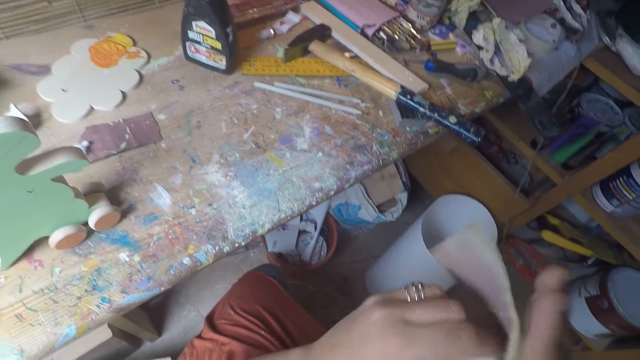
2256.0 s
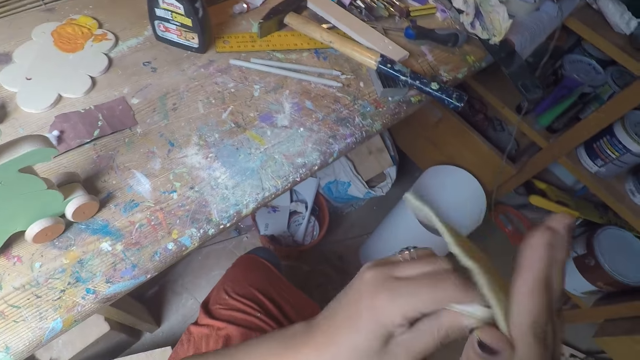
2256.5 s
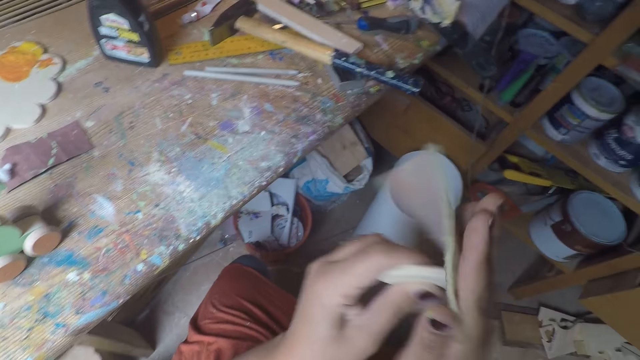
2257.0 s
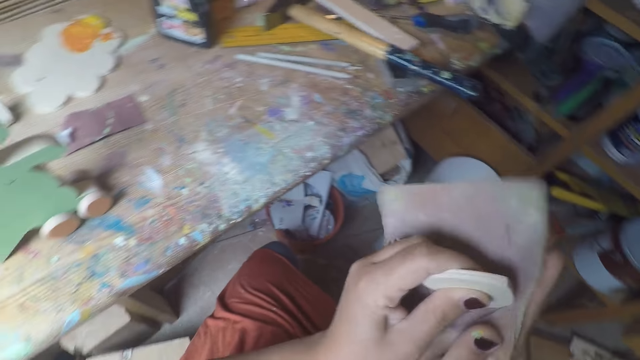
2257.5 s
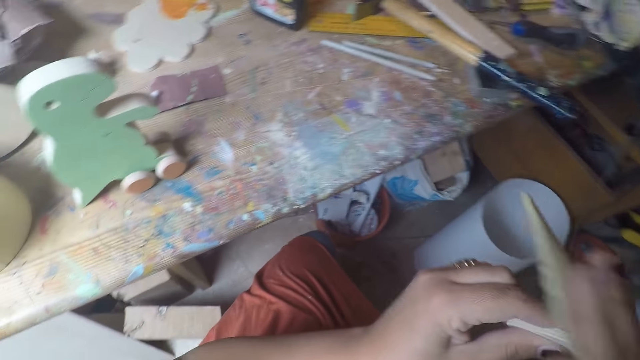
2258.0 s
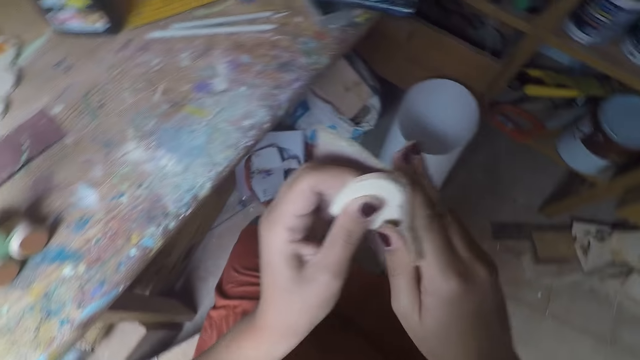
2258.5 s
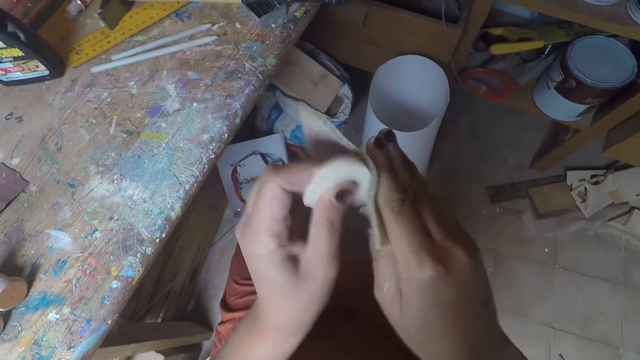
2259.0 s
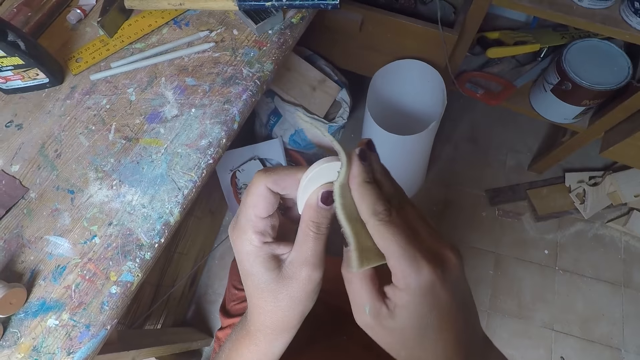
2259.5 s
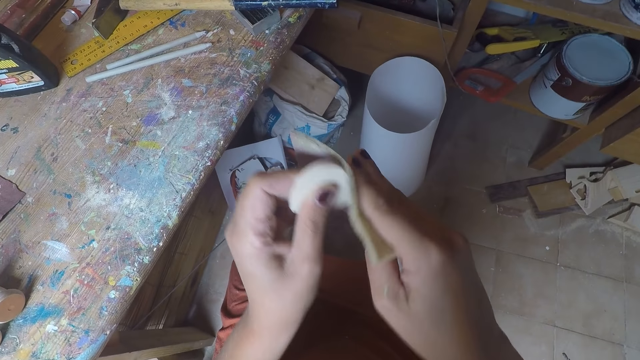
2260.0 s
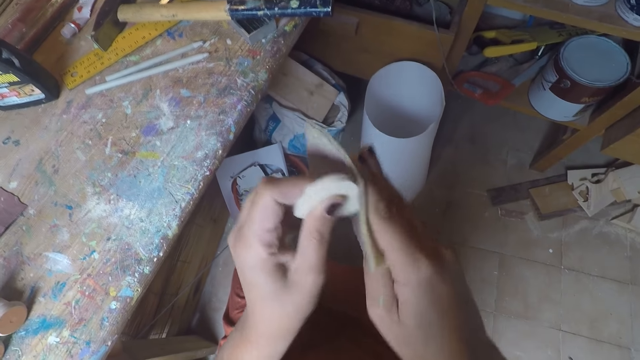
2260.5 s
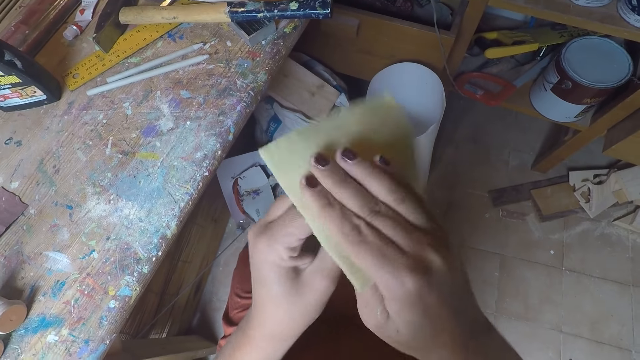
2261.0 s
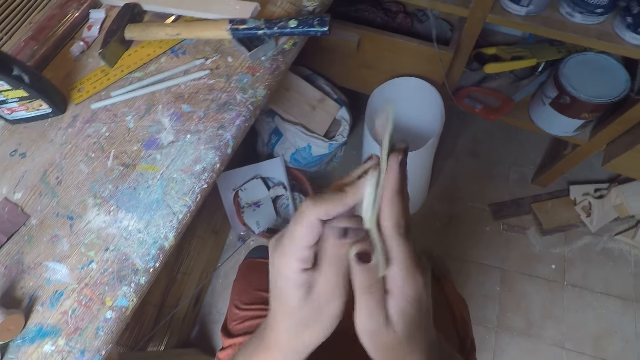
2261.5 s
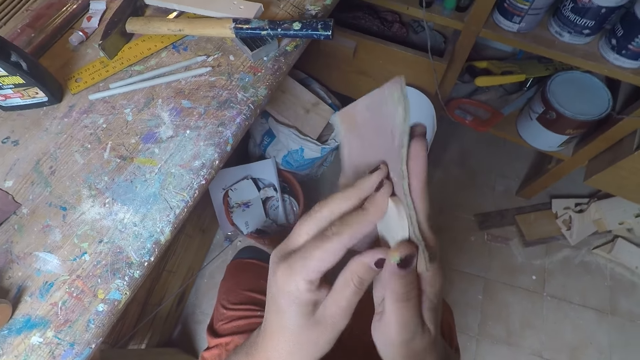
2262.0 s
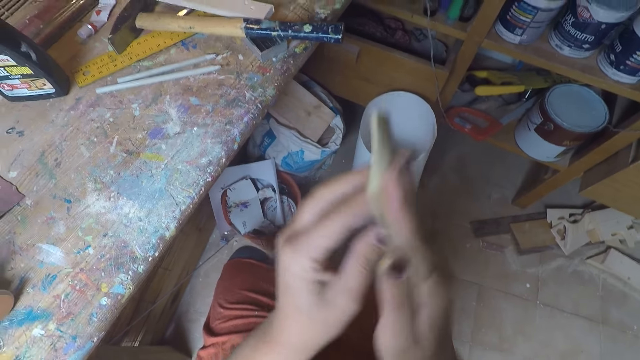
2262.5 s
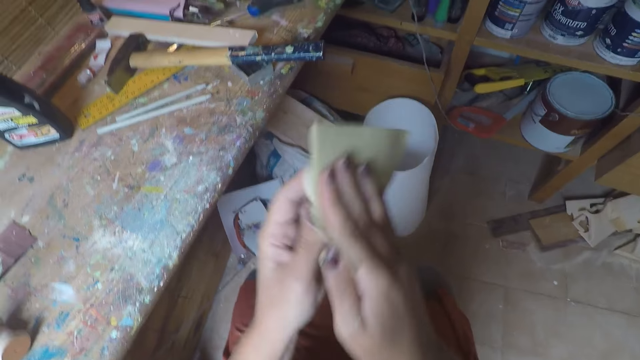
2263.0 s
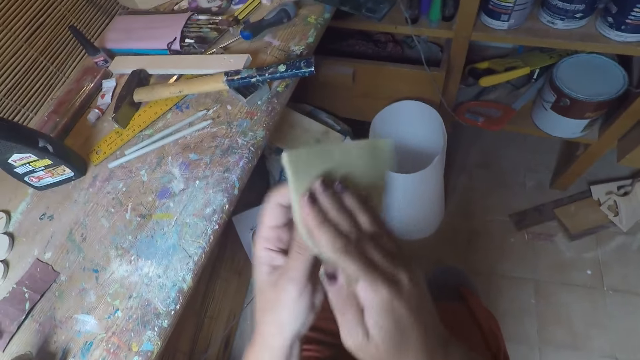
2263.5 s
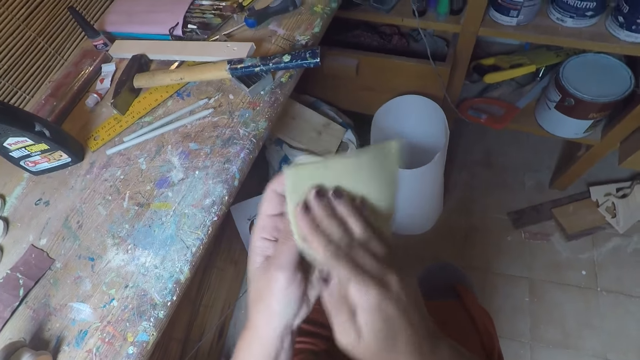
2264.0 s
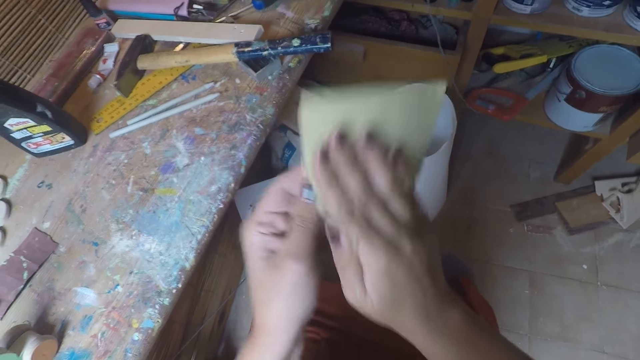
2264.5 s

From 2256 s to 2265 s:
The camera wearer looks around the workshop. They scrub the wood using the sandpaper.

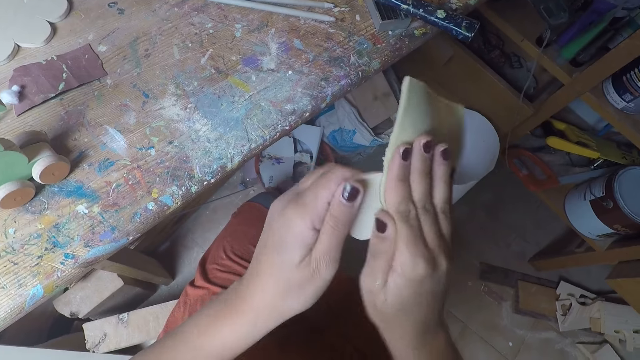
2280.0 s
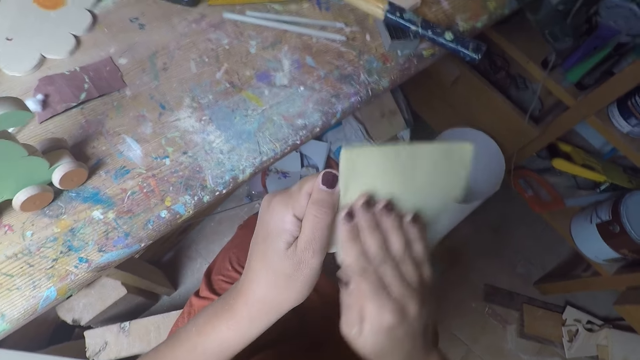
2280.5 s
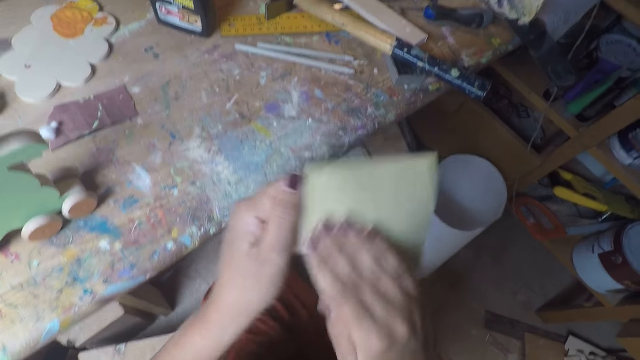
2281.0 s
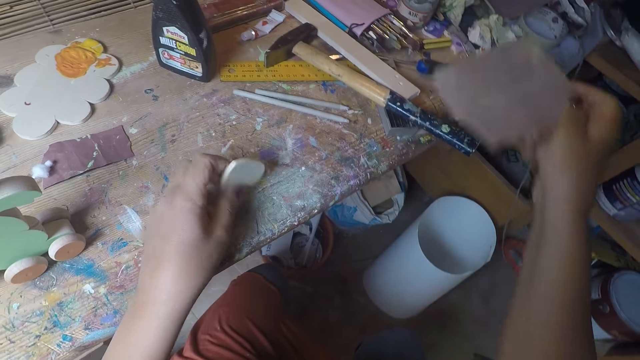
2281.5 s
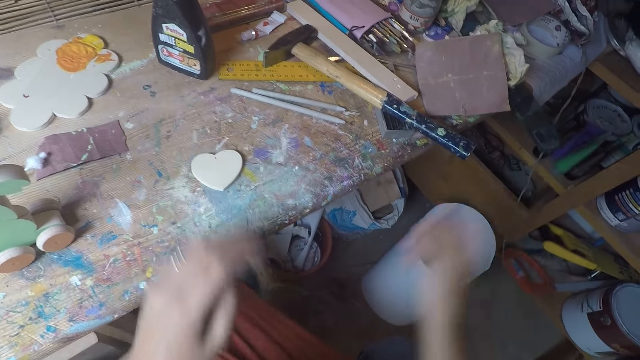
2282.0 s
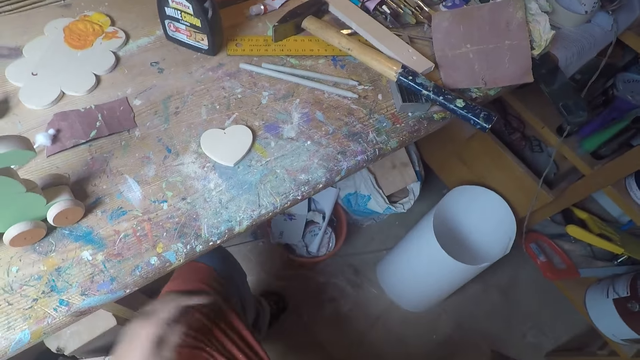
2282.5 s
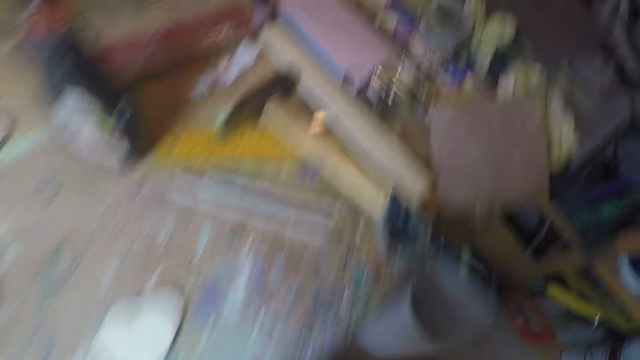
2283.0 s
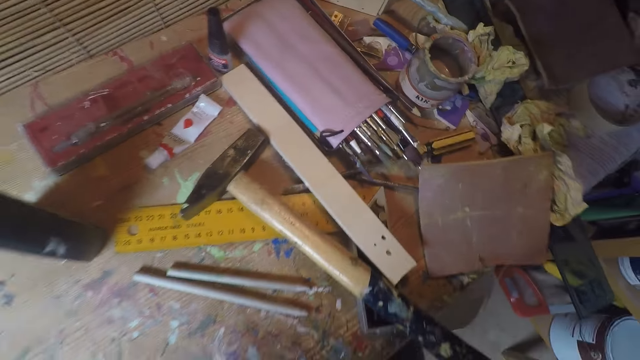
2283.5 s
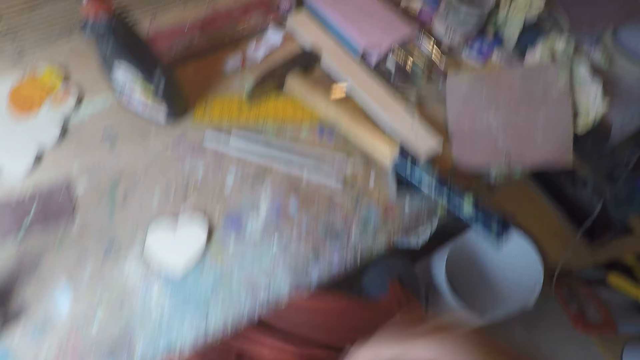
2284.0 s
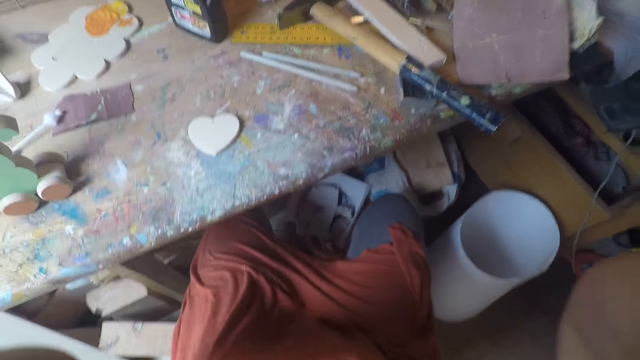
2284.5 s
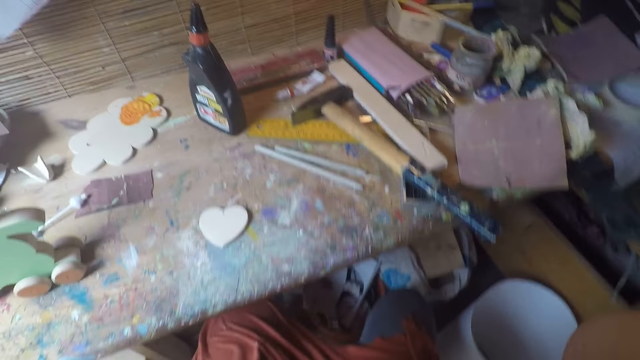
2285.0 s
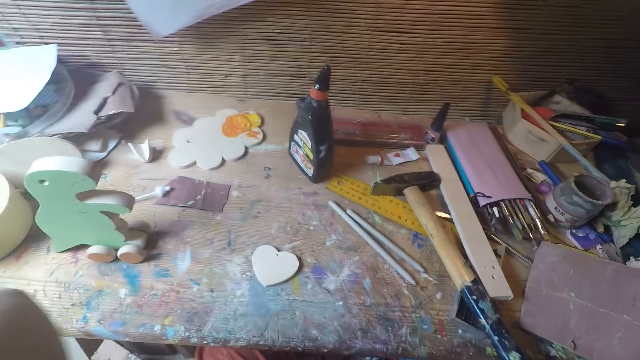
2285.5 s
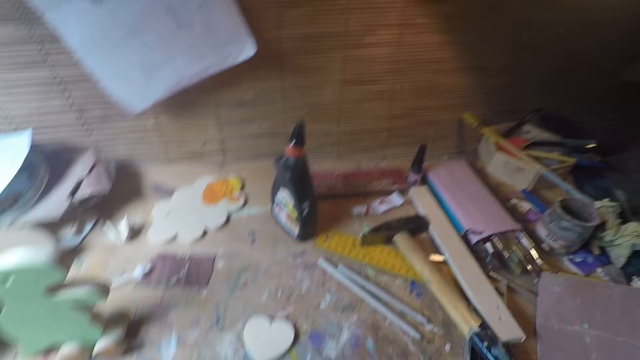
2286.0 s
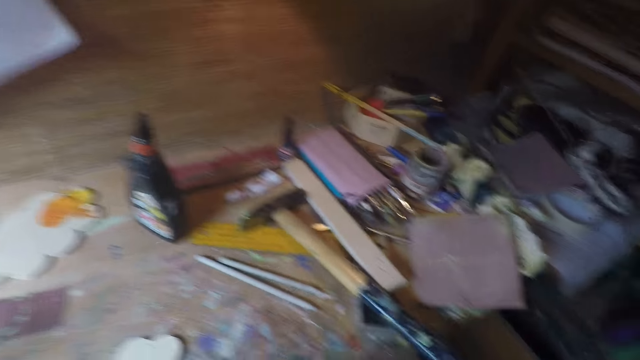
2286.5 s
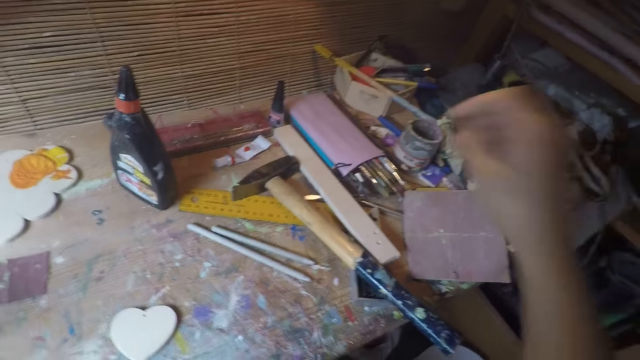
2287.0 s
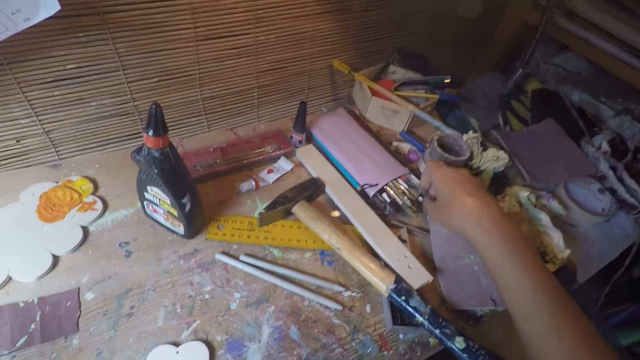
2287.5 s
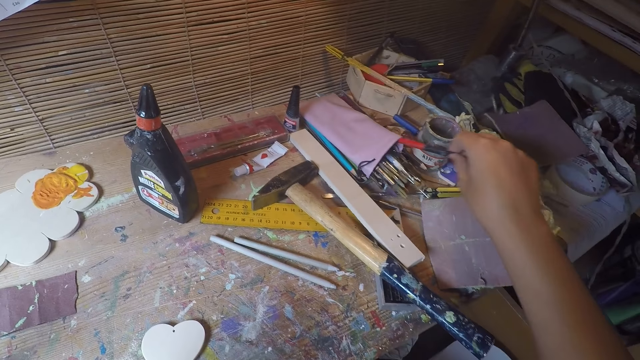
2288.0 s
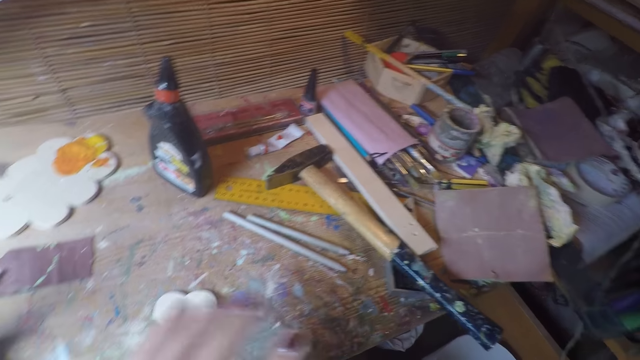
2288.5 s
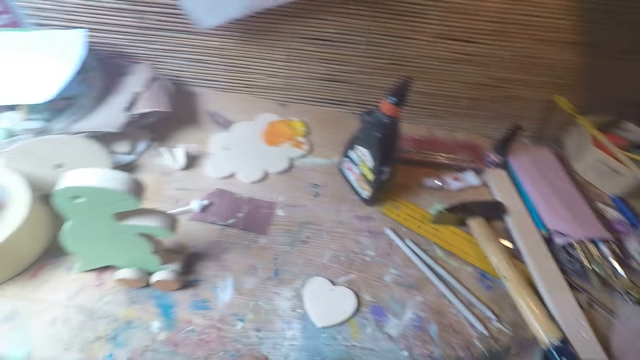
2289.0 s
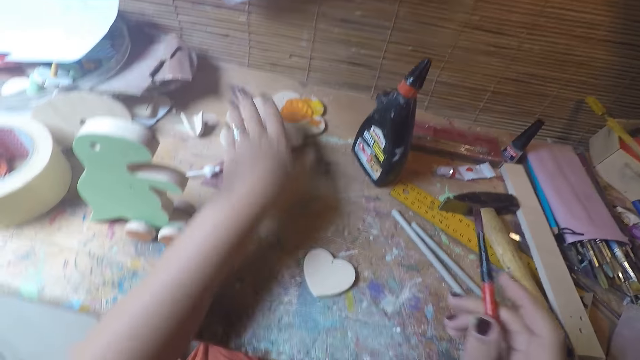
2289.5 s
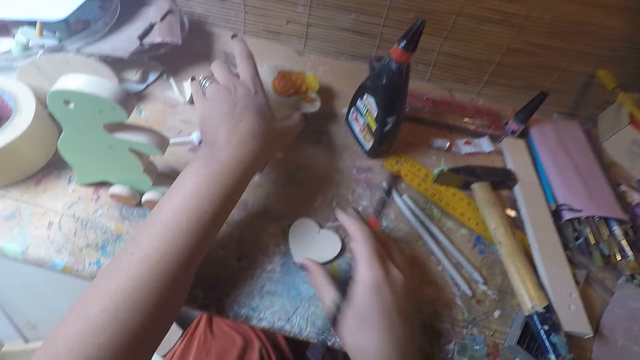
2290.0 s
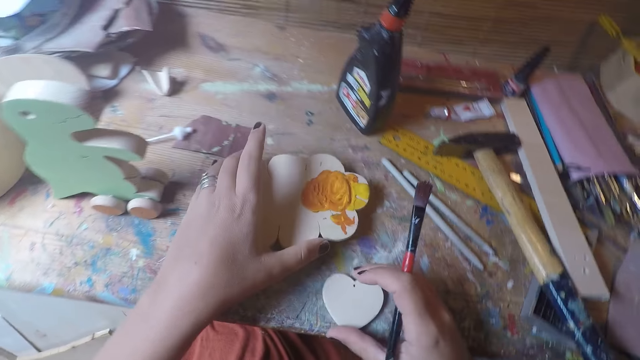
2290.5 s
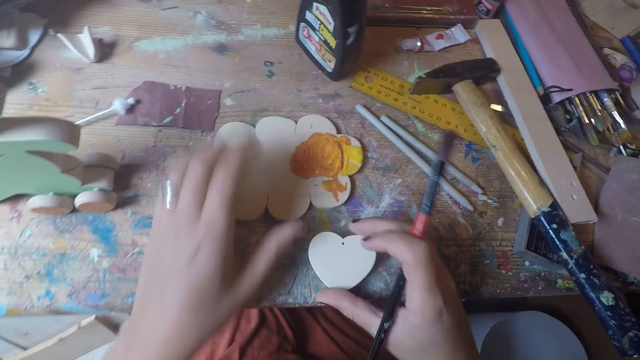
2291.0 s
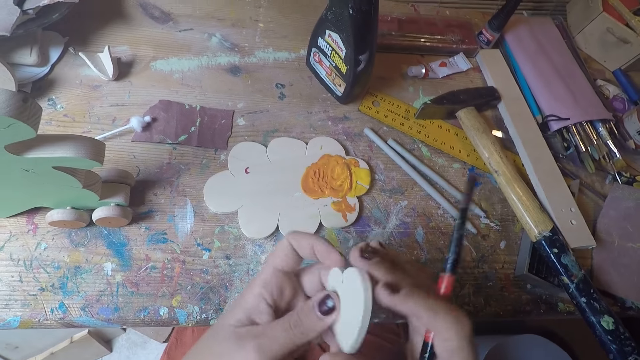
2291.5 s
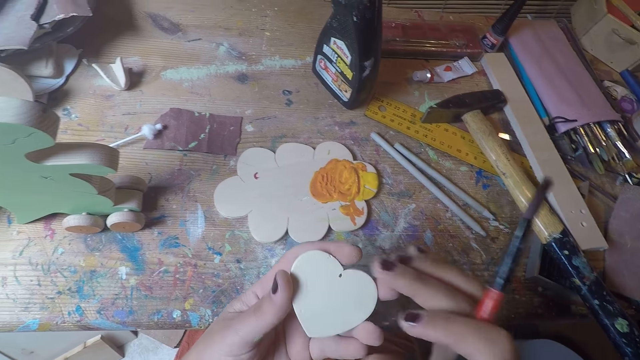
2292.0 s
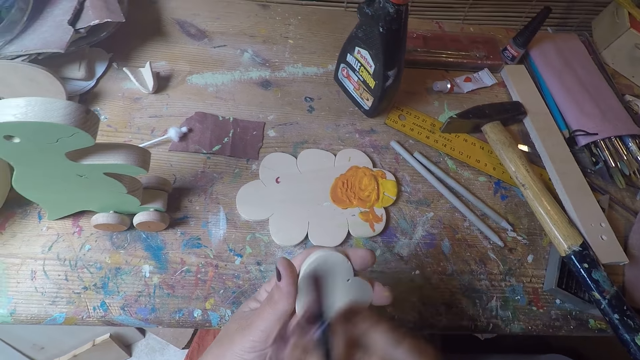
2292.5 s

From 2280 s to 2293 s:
The camera wearer places the sandpaper down and puts the wood down. They adjust the chair. They look around the table. They pick up a paintbrush. They carry the paintbrush. They carry paint on a wood. They pick up a painting board with paint, place the paint board down, pick up the piece of wood from the table and turn the wood to the other side.
